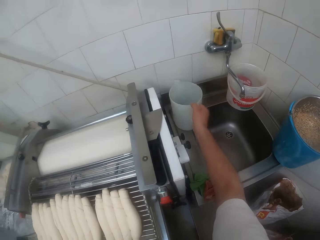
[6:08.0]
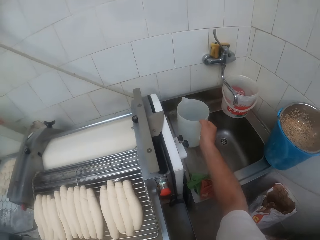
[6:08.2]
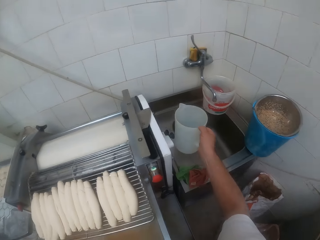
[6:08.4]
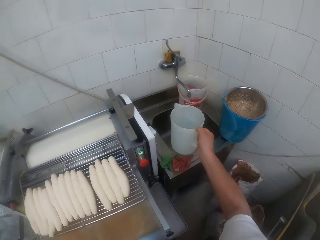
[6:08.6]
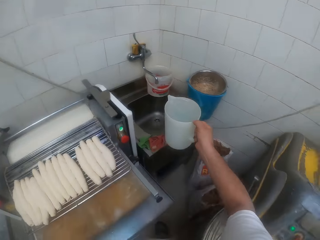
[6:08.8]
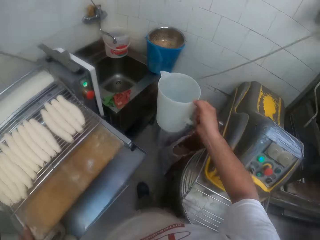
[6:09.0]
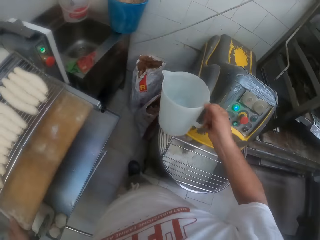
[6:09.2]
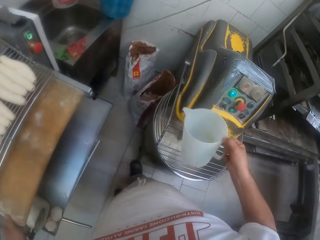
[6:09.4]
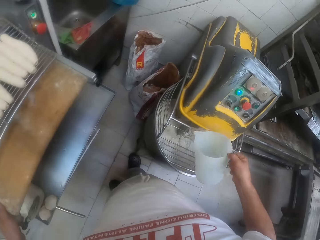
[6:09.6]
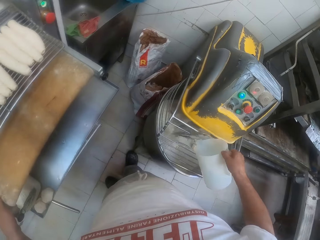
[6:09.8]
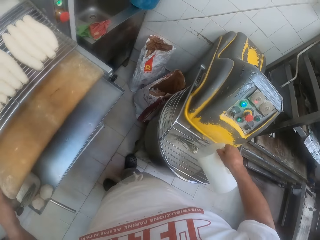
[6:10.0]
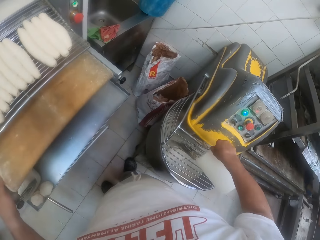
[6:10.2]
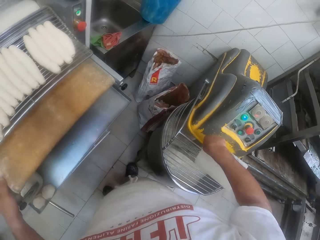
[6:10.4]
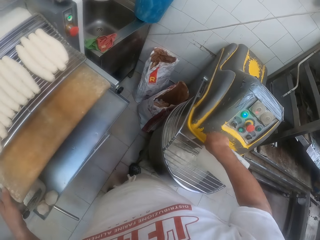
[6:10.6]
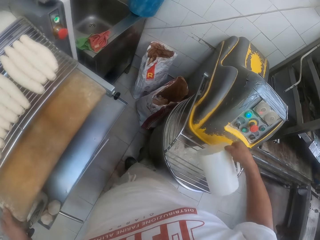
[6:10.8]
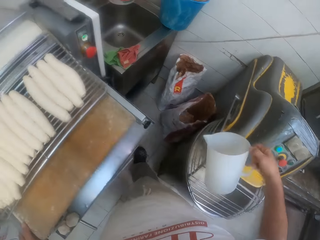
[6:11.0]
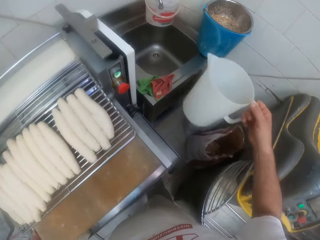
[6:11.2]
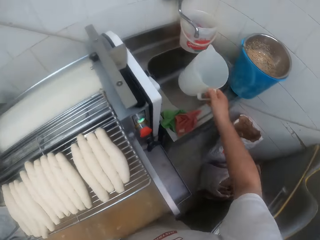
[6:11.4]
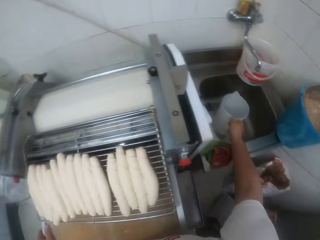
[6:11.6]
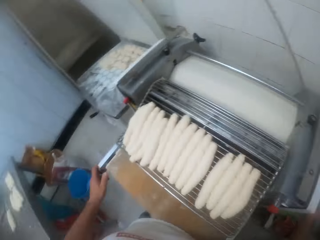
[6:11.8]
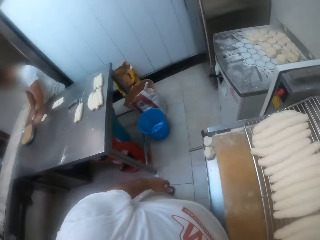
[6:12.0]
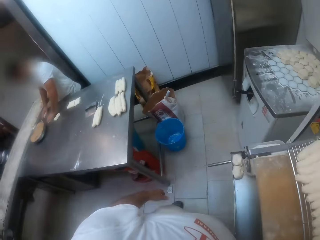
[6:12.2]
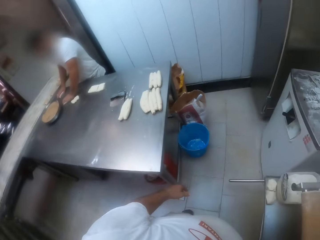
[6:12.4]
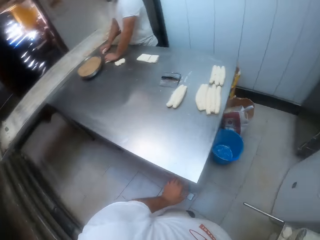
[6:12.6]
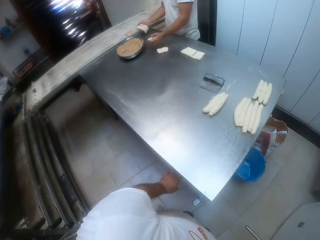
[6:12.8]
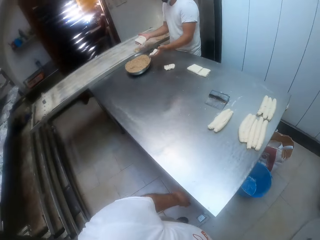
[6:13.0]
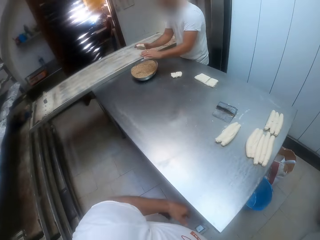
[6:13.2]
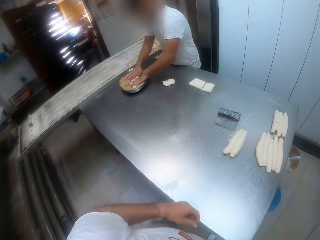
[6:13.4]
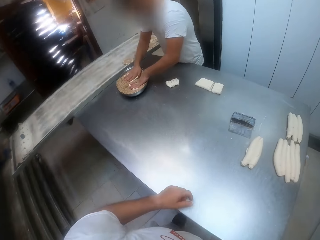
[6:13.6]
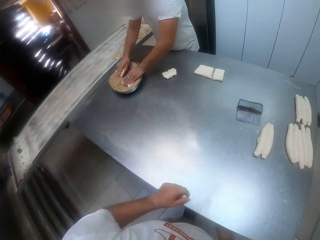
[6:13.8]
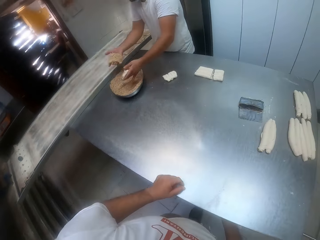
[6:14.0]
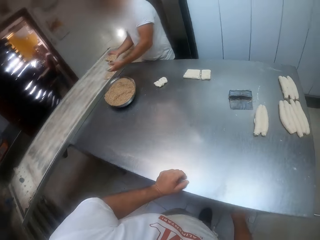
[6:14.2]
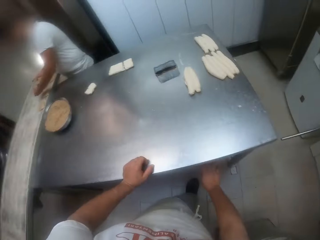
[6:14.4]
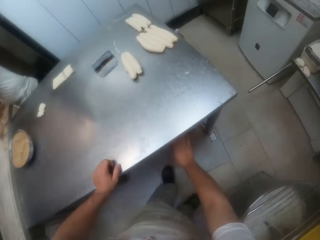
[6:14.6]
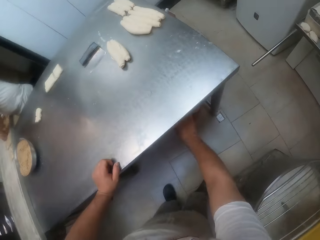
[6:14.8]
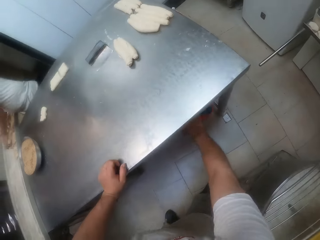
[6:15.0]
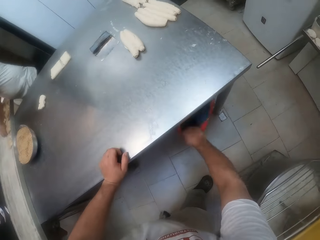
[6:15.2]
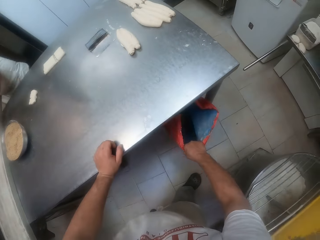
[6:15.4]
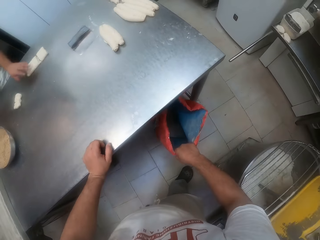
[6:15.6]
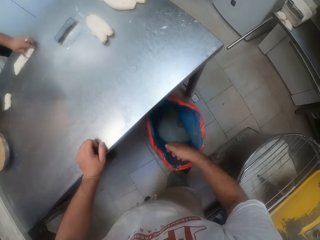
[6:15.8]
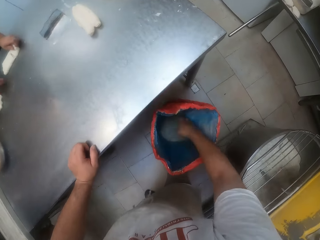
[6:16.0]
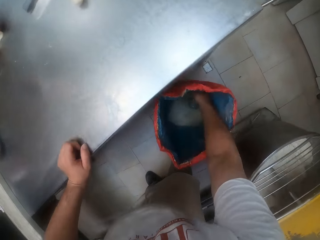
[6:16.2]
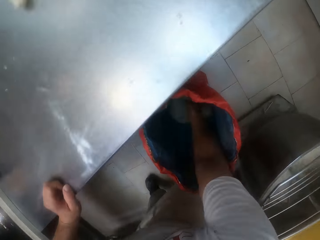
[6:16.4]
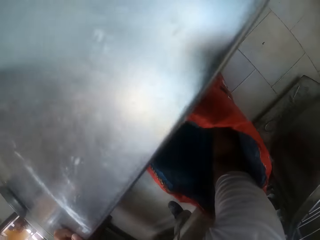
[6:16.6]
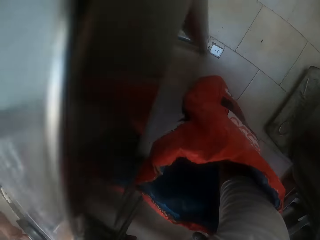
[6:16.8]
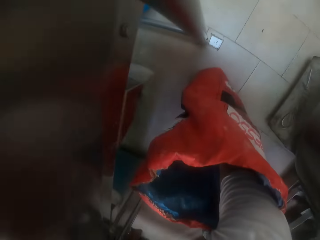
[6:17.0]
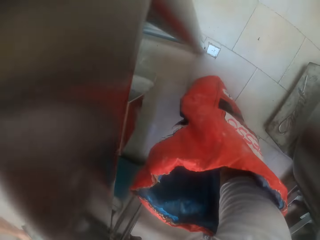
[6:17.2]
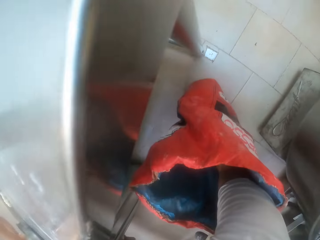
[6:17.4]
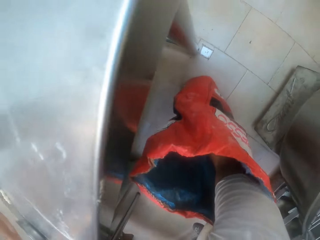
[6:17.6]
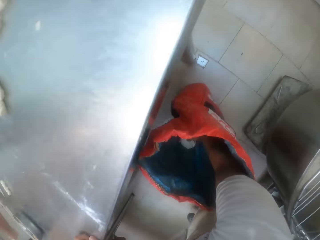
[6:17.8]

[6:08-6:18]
The camera wearer picks up a jug of water from a sink with his right hand. He pours the water in the jug into the dough mixer with his right hand. He puts the jug in the sink with his right hand. He looks around the room. He places his left hand on the rolling table. He draws a bag of flour under the rolling table with his right hand. He picks up the sack. He picks up a cup of flour from the bag with his right hand.

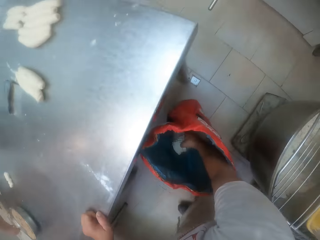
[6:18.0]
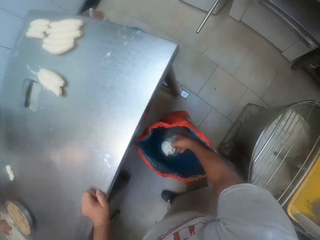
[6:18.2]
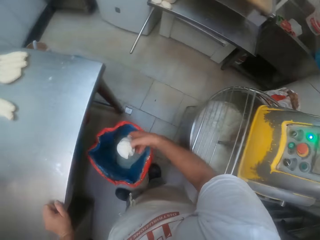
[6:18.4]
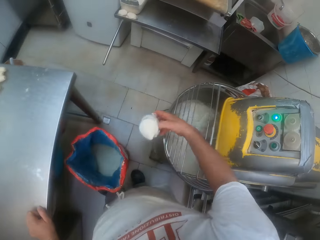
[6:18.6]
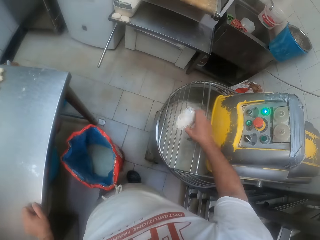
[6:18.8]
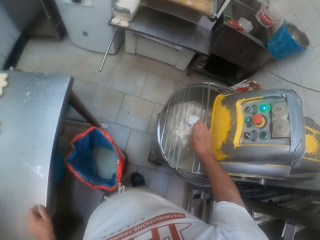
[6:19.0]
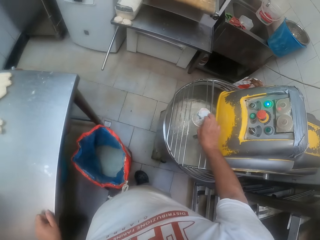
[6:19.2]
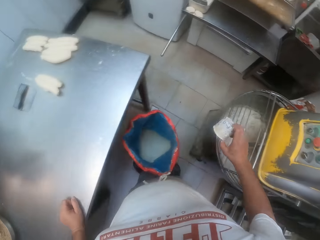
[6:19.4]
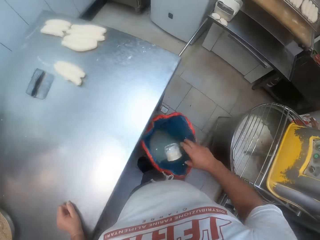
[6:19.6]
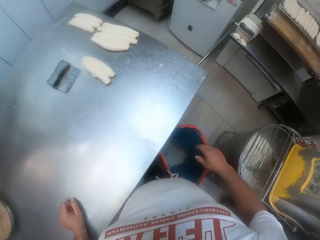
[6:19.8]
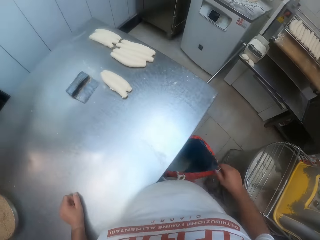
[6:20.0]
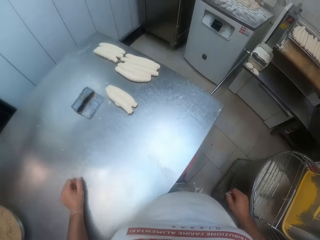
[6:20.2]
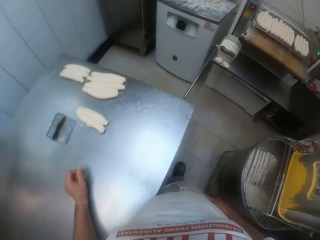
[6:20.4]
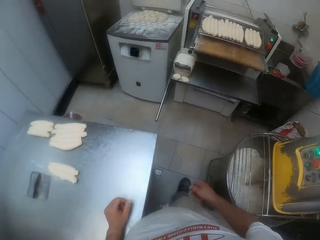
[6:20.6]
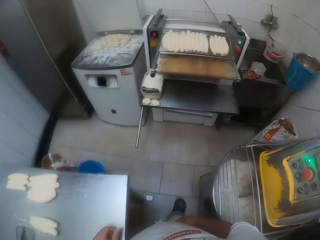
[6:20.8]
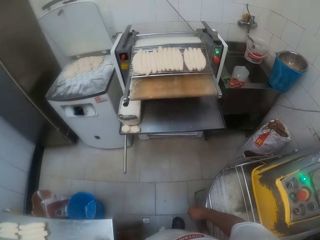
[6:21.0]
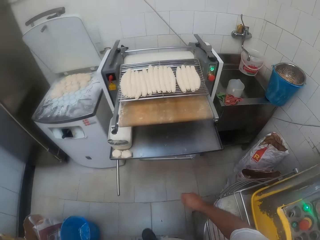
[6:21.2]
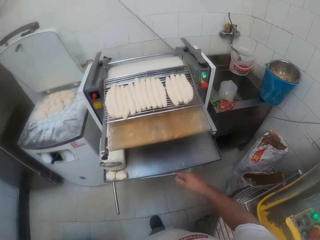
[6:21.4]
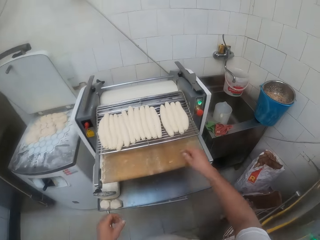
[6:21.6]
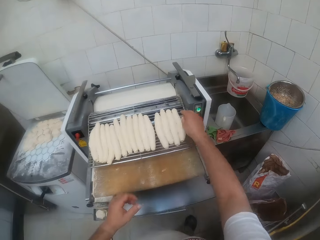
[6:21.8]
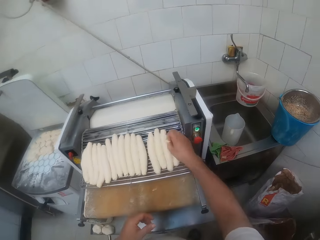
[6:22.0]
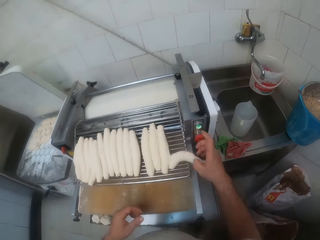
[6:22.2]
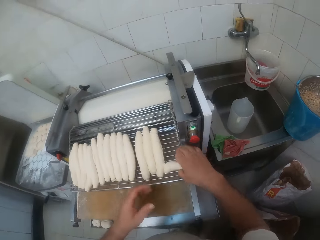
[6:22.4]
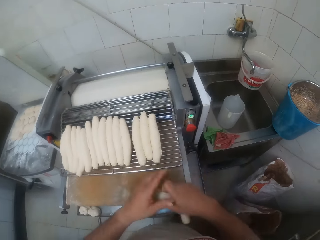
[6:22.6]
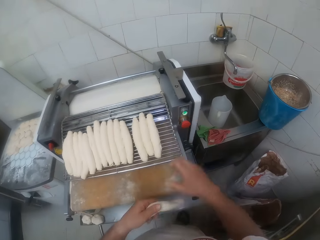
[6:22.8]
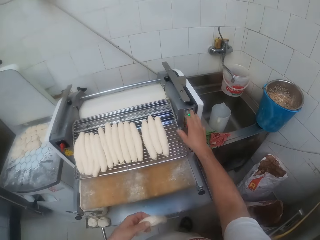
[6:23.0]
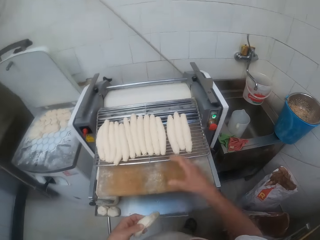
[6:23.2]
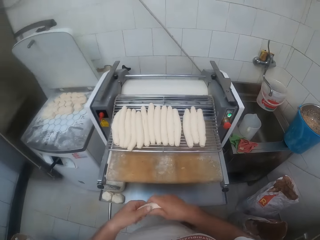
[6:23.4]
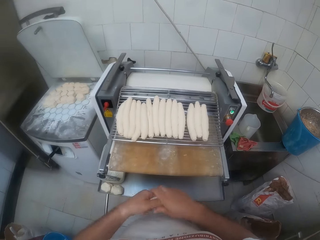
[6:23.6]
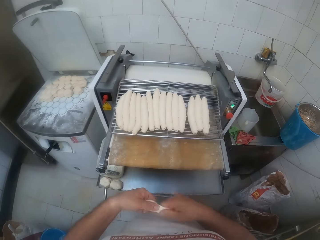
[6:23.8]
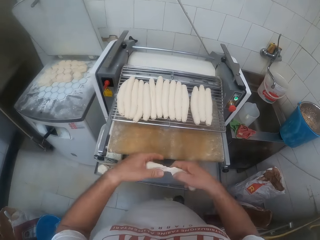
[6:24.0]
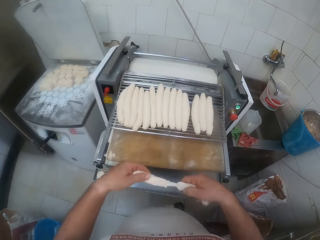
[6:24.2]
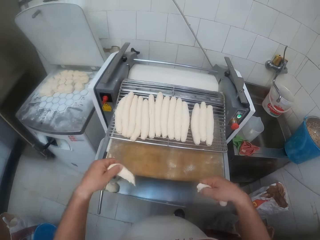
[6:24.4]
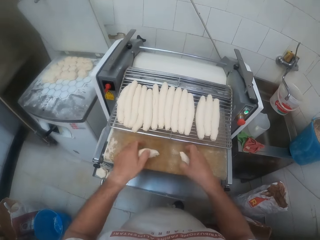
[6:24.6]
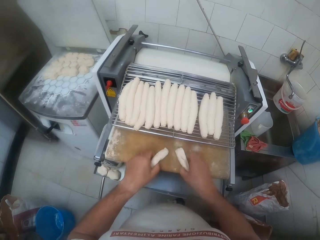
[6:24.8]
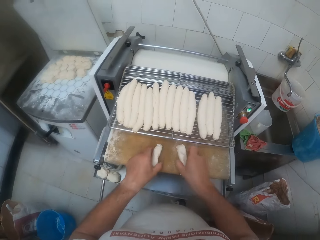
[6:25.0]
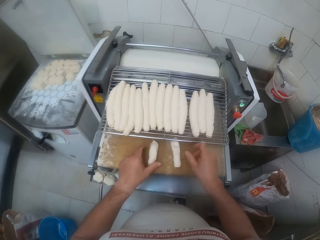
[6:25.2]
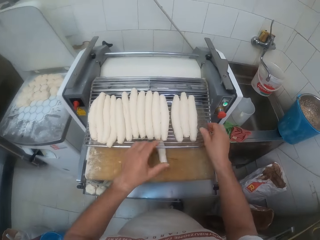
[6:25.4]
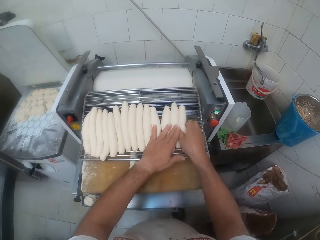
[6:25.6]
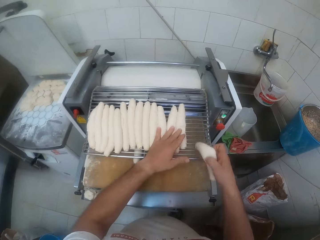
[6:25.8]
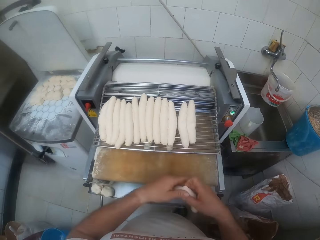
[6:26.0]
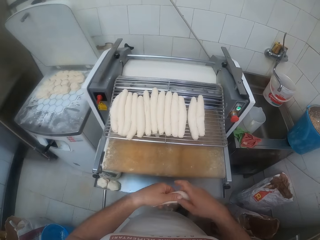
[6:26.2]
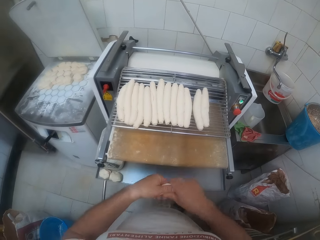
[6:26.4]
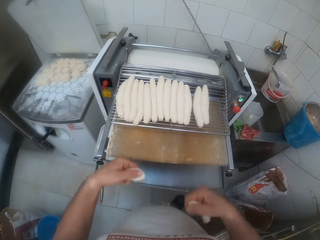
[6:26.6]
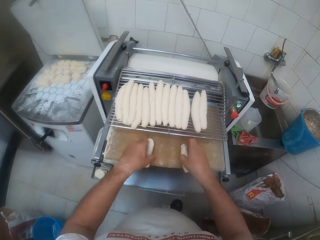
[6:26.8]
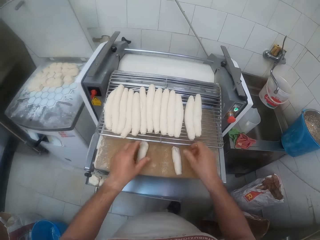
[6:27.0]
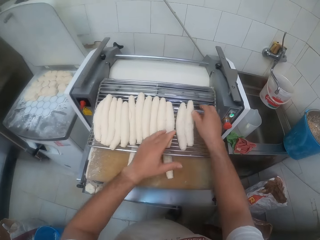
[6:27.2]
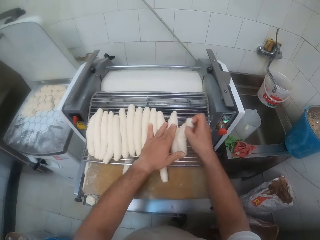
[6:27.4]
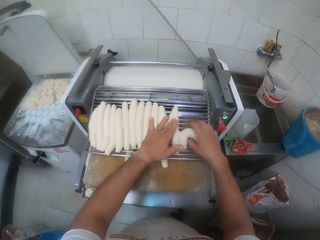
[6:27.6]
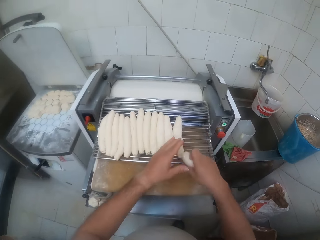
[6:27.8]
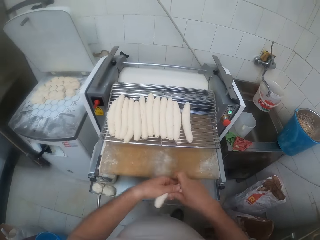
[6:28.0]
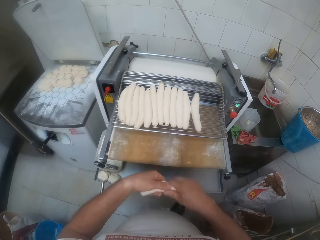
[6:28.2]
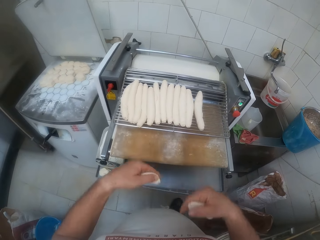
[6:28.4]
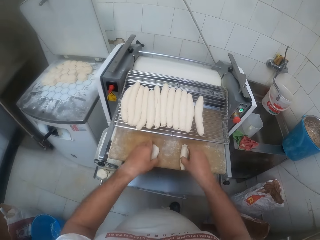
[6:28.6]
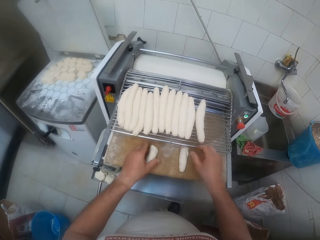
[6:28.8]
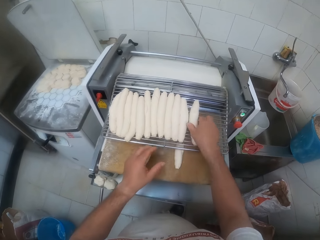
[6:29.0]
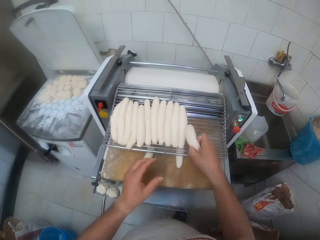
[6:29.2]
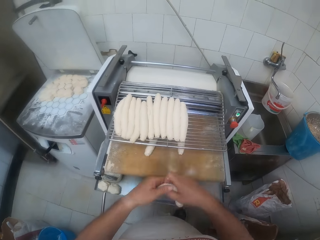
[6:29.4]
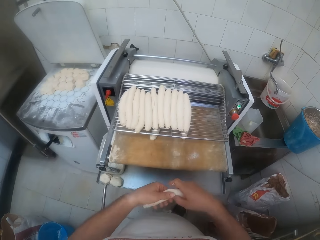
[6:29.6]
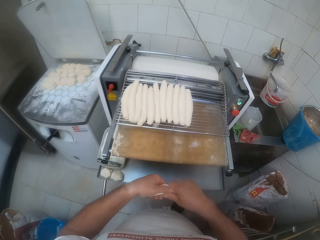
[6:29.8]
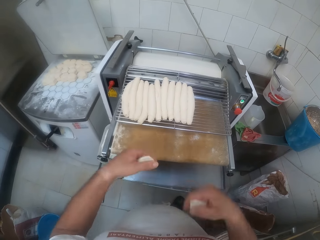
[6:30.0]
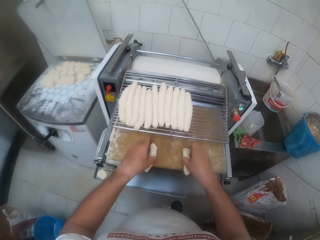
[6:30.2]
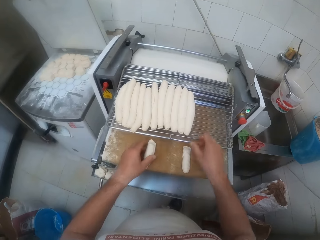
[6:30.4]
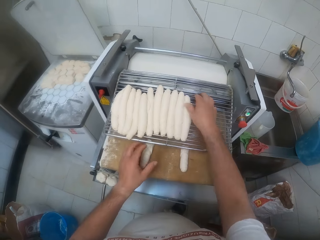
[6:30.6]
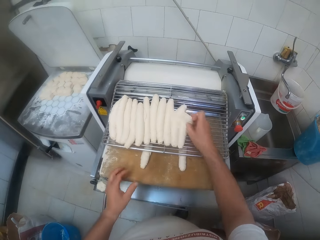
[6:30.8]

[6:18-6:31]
The camera wearer scoops the flour. He pours the flour in the dough mixer with his right hand. He drops the cup in the bag with his right hand. He kicks the bag of flour on a floor with his right leg. He moves around the room. He picks up a dough on the dough roller with his right hand. He passes the dough from his right hand to his left hand. He presses a button on the dough roller with his right hand. He passes the dough from his right hand to his left hand. He cuts the dough into two with both hands. He puts the dough in both hands into the dough roller. He picks up the dough on the dough roller with his right hand. He cuts the dough into two with both hands. He puts the dough in both hands into the dough roller. He picks up the dough on the dough roller with his right hand. He cuts the dough into two with both hands. He puts the dough in both hands into the dough roller. He picks up the dough on the dough roller with his right hand. He cuts the dough into two with both hands. He puts the dough in both hands into the dough roller.
